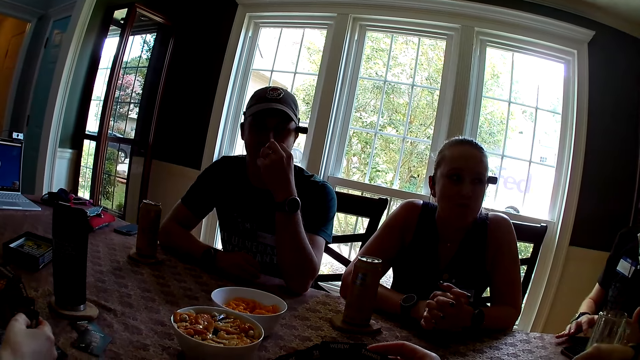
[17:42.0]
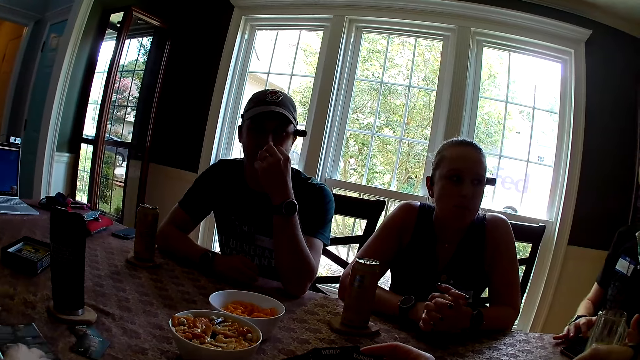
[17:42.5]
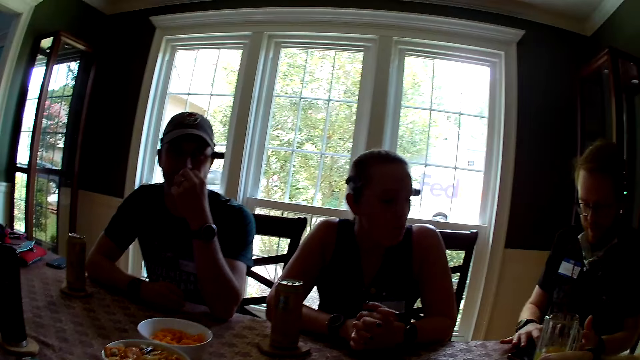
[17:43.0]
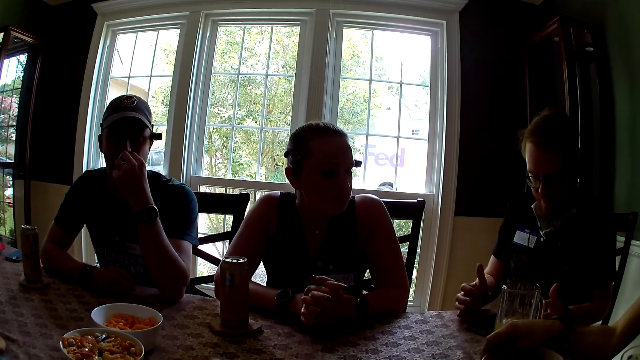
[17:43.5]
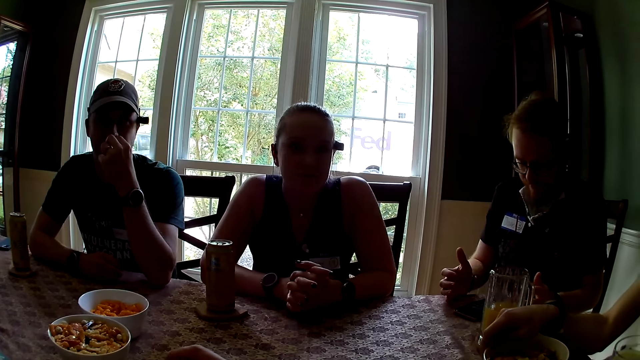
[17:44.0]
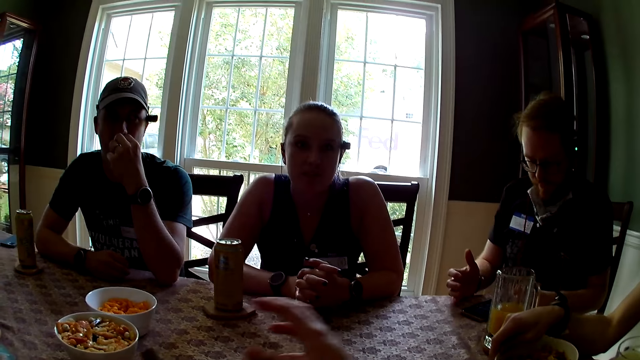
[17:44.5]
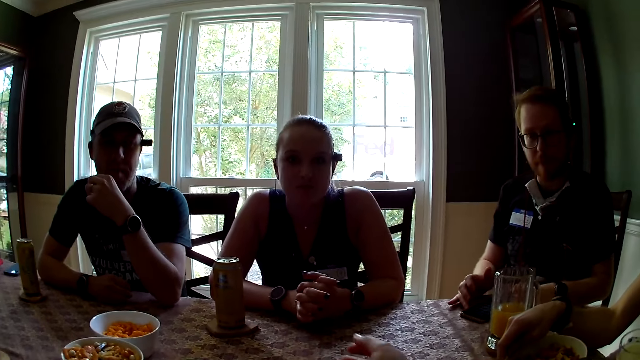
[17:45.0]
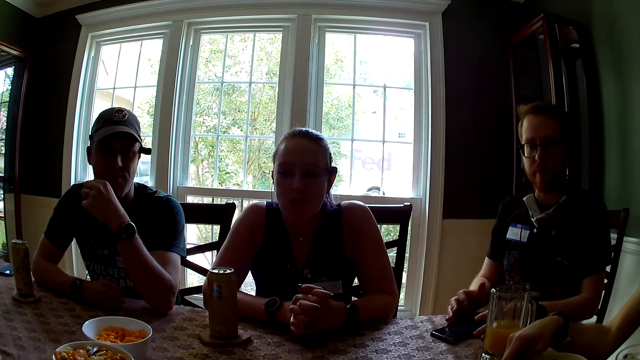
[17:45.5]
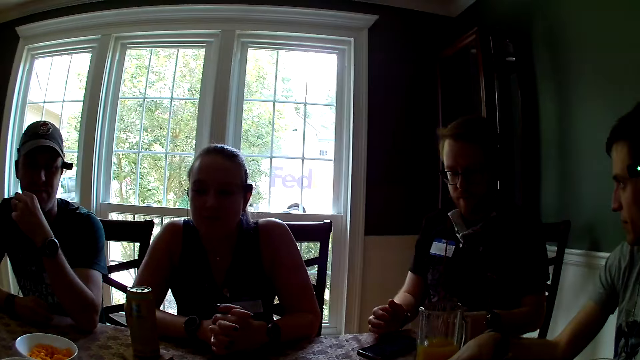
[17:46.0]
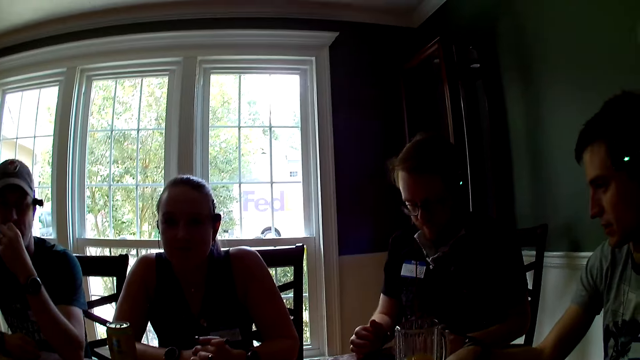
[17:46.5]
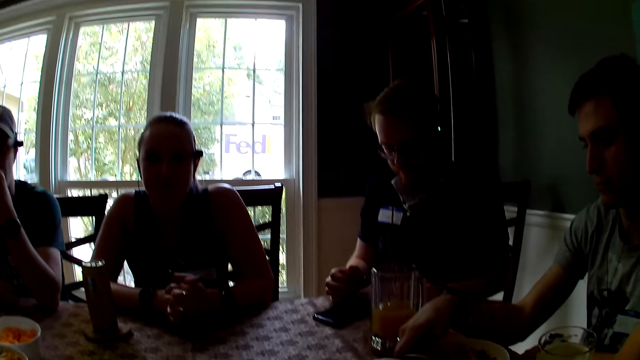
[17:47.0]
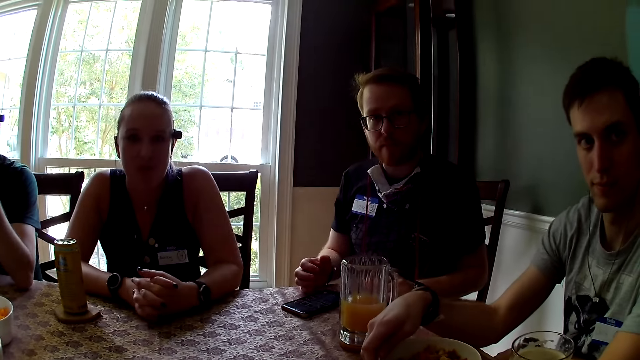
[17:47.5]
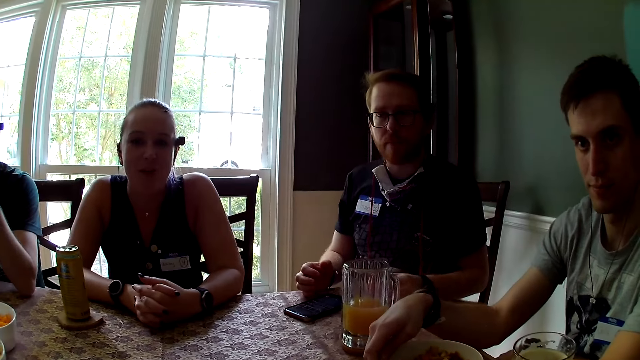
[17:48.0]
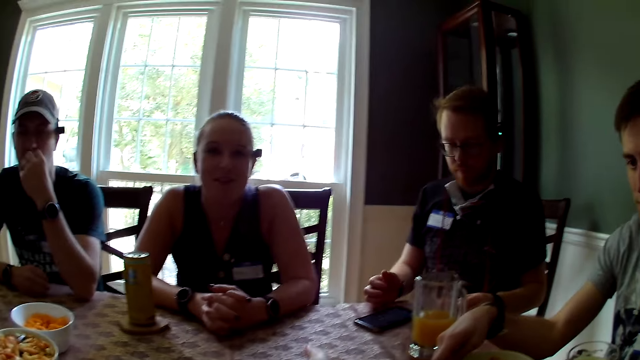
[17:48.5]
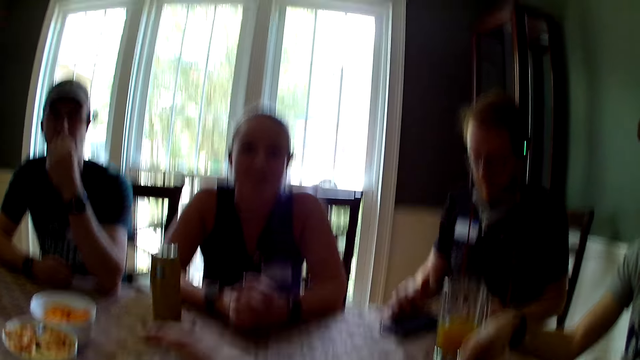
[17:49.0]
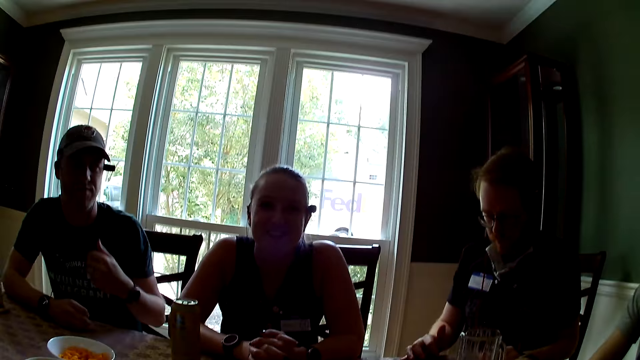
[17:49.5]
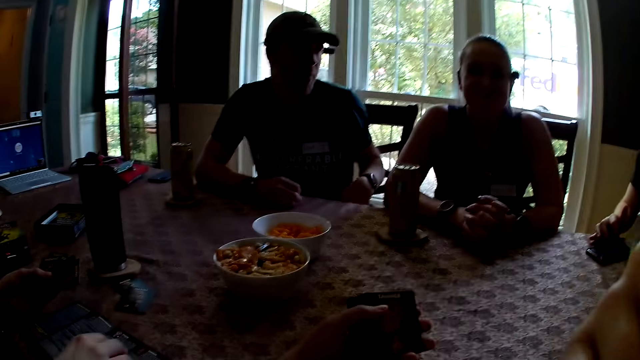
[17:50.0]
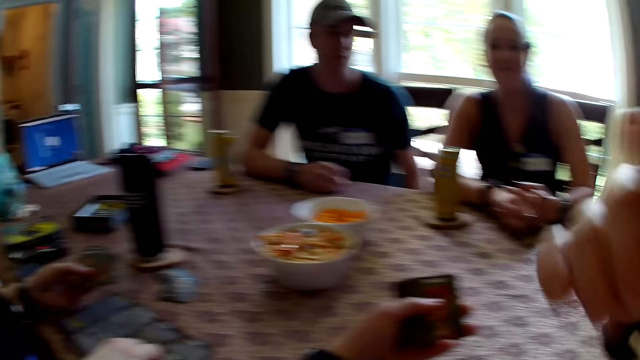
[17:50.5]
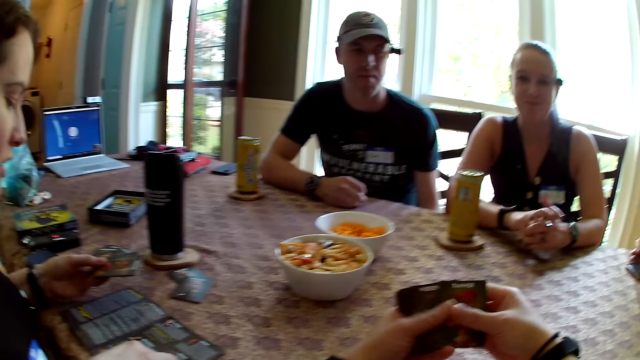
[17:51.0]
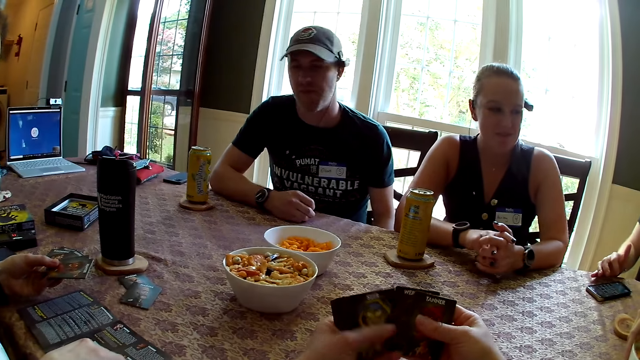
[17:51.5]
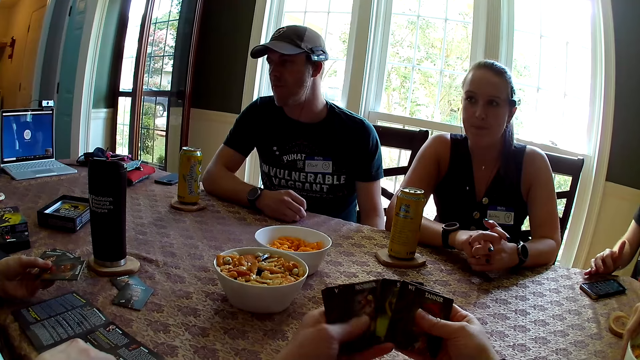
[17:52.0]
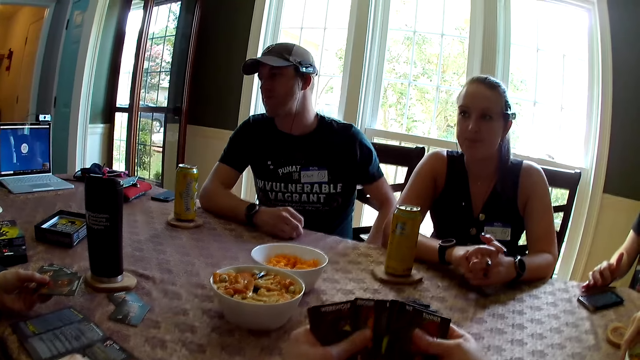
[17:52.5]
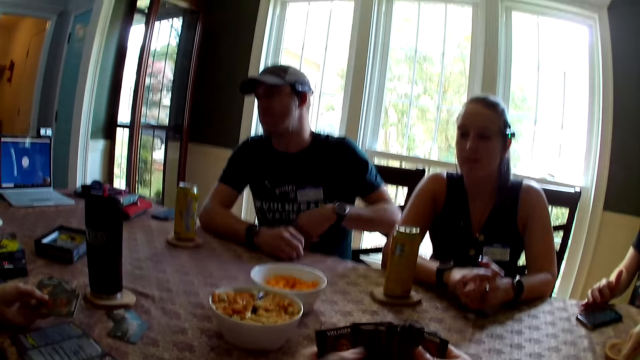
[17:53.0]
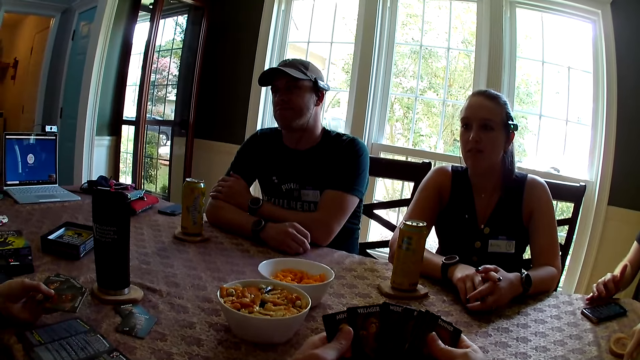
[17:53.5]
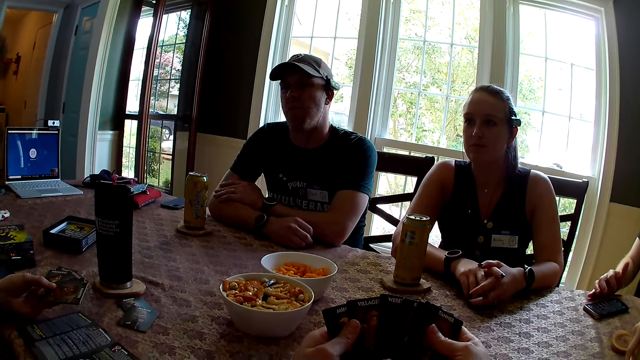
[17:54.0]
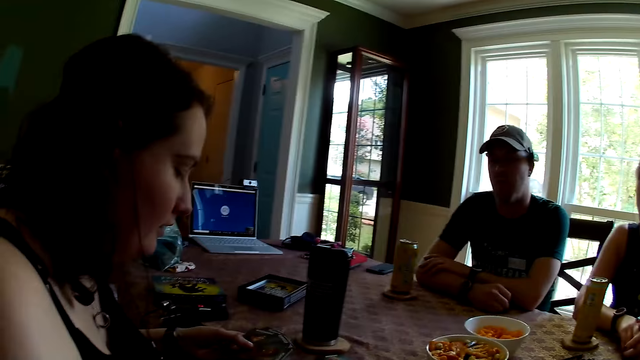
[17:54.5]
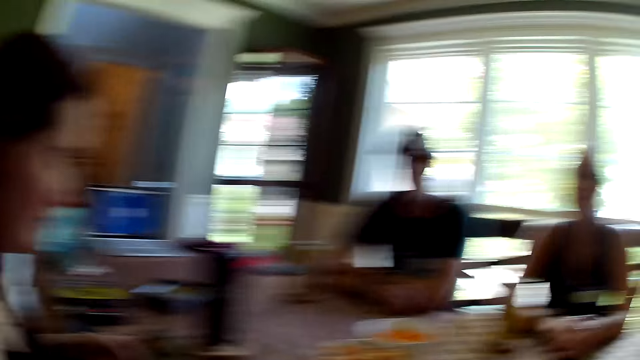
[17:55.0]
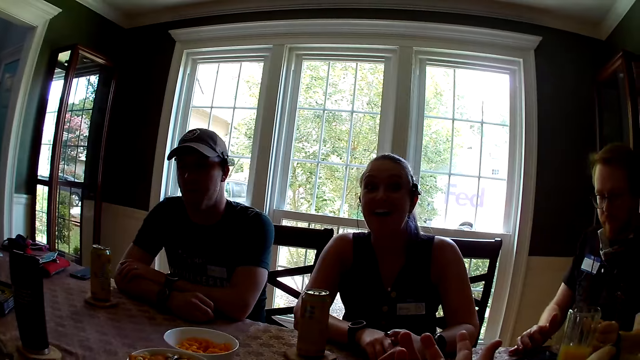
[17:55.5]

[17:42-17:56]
The camera wearer interacts with a man. She holds cards in her left hand. She arranges the cards. A woman interacts with the camera wearer.

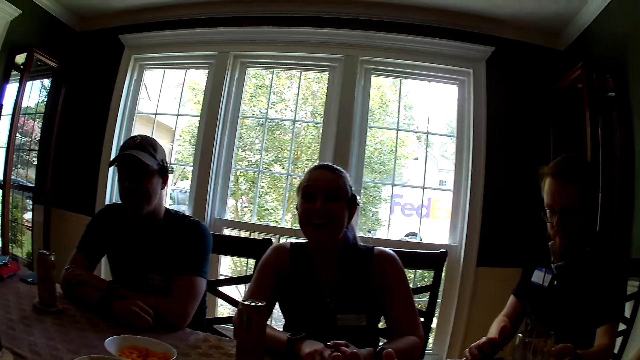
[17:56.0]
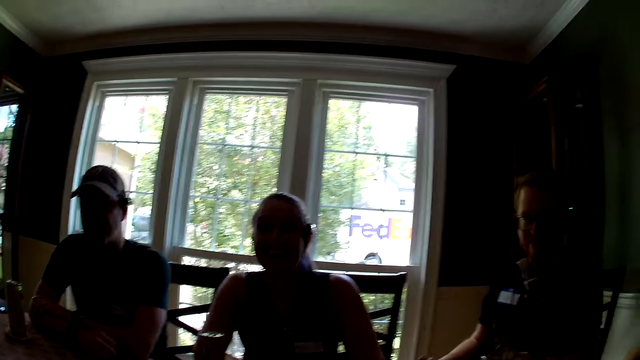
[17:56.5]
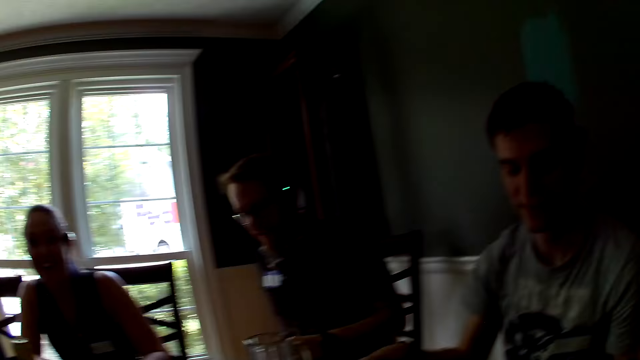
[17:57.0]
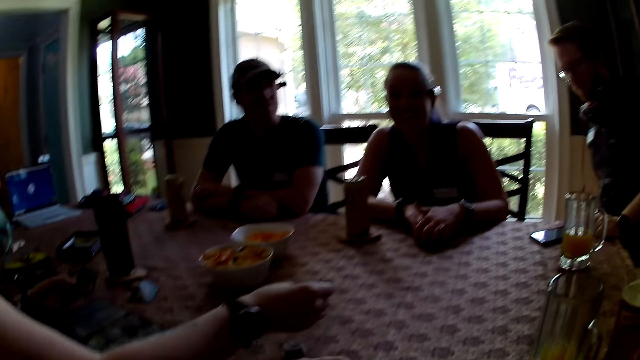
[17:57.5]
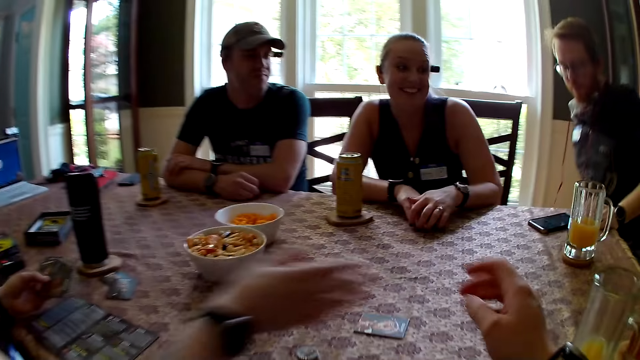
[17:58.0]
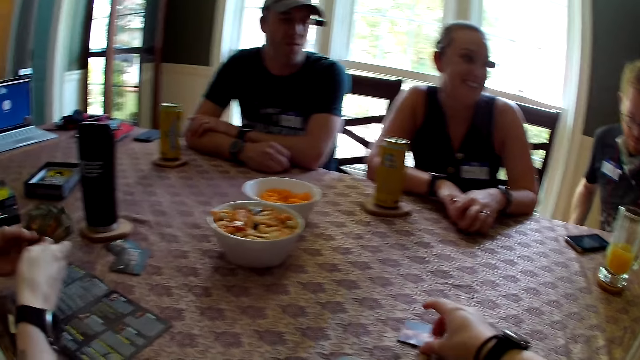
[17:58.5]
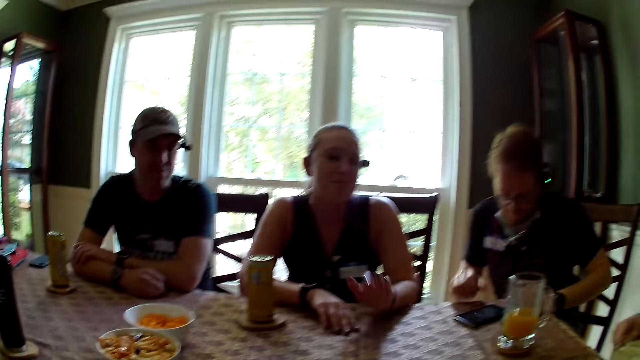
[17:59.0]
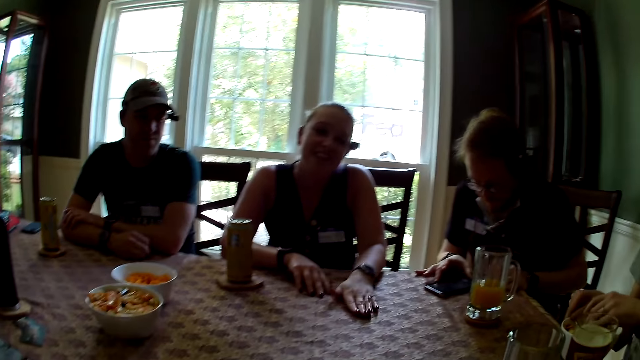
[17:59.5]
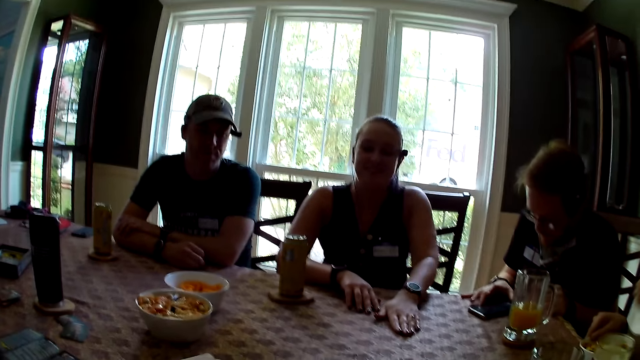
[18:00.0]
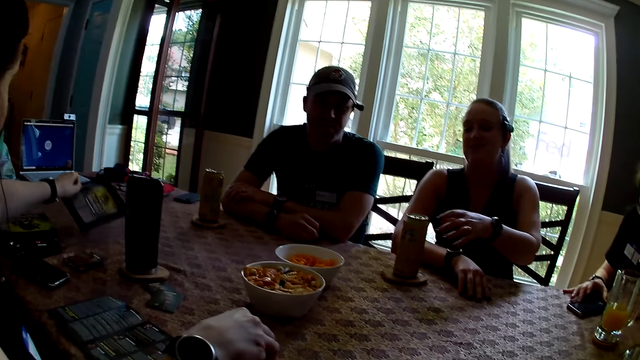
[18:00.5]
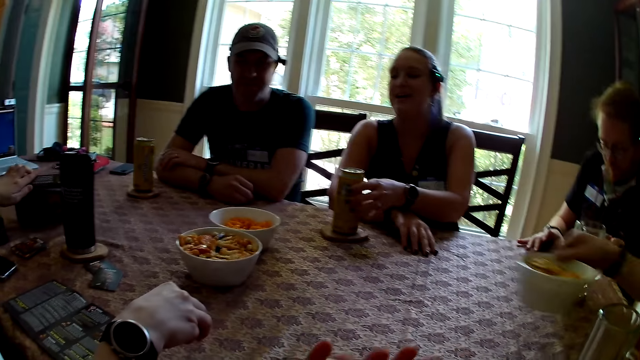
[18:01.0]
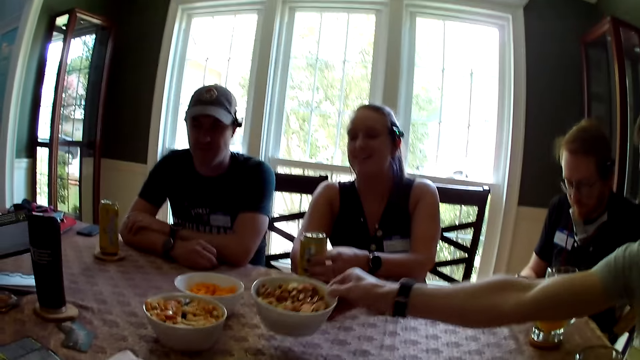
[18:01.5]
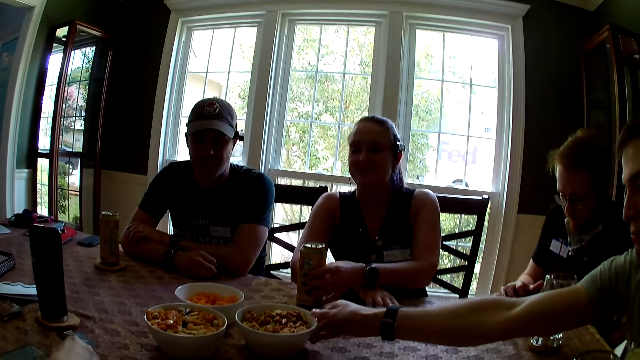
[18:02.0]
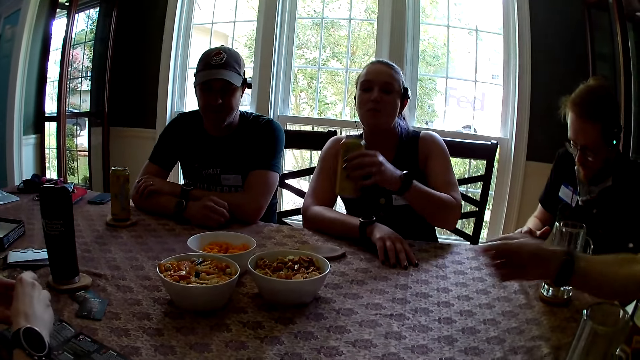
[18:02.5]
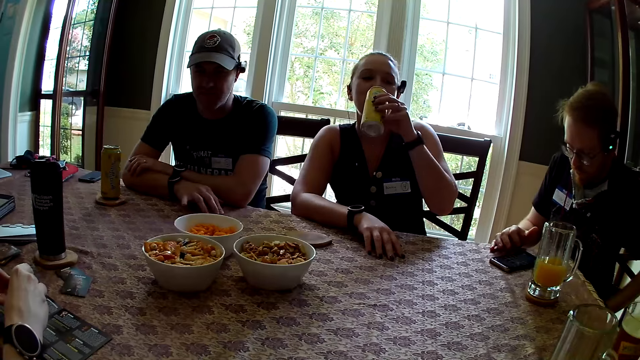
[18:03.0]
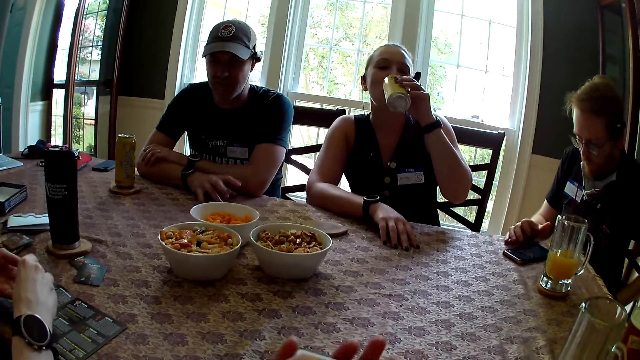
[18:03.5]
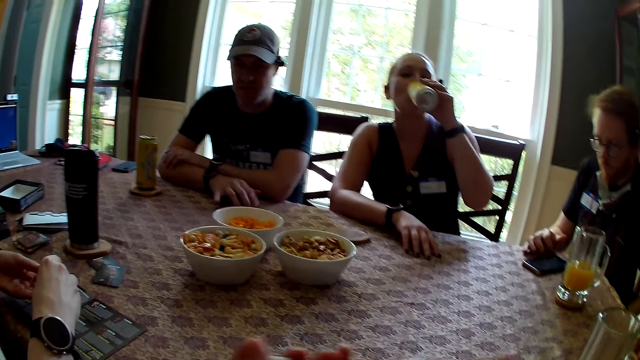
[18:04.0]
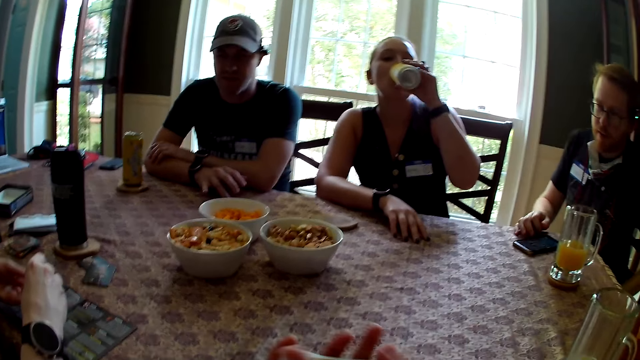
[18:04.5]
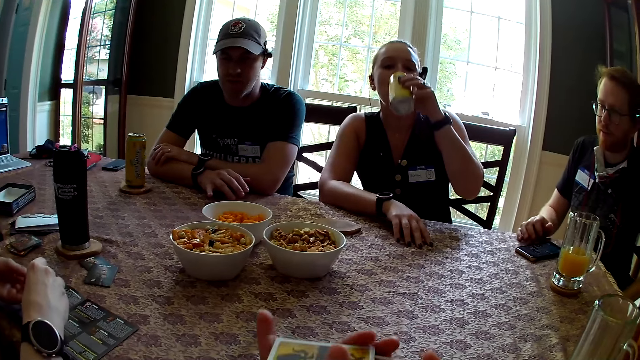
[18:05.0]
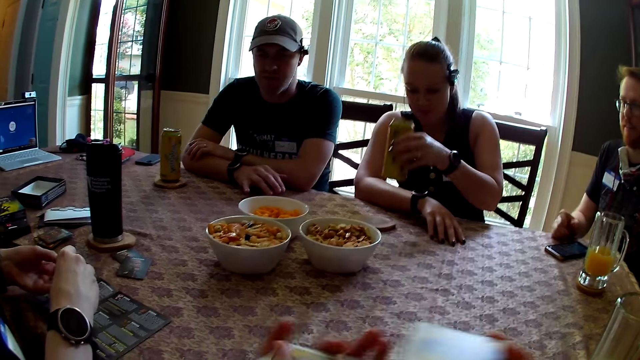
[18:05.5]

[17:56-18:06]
A woman drops the cards on the table. The camera wearer touches a card on the table with her right hand. She picks up the cards. A man touches his phone with his right hand. He operates the phone. Another man carries the plate of snack or bowl with his right hand. Another woman touches the soda with her left hand. The other man picks up the bowl and drops the plate of snack on the table with his right hand. The other woman picks up the can on the coaster. She drinks from the soda. Another man hits his right hand on the table.
